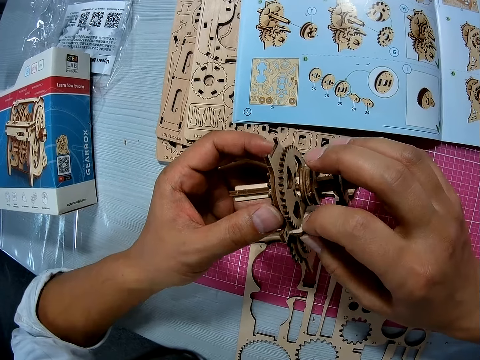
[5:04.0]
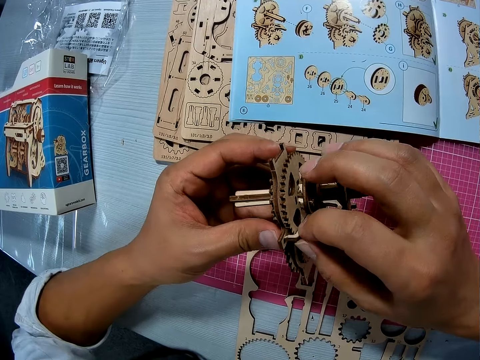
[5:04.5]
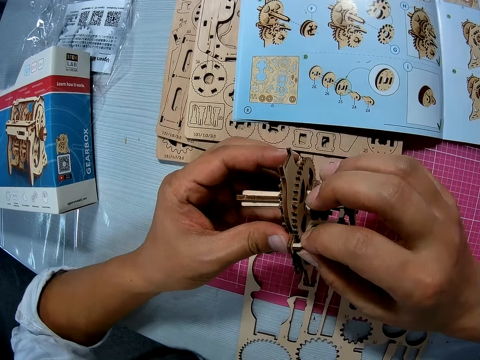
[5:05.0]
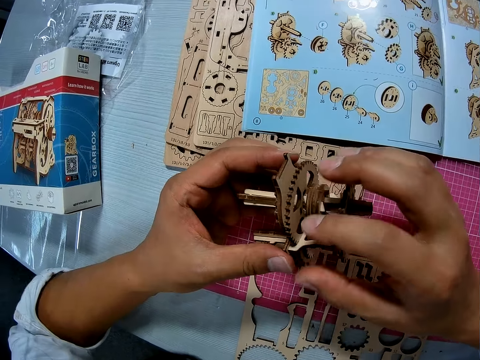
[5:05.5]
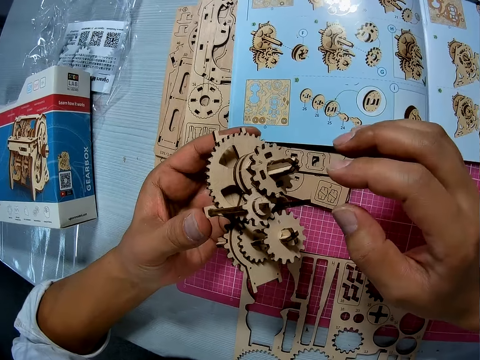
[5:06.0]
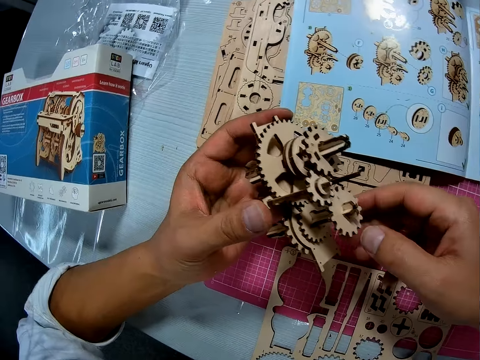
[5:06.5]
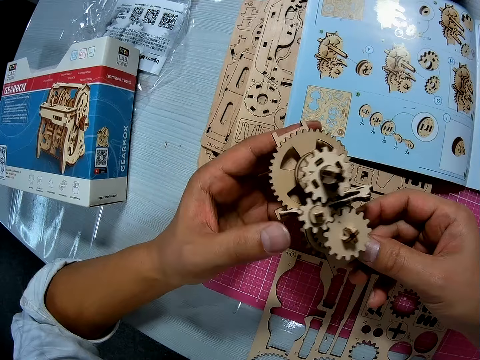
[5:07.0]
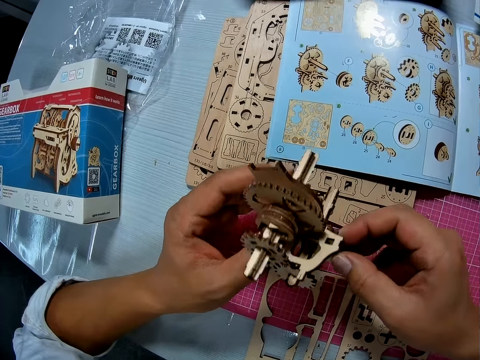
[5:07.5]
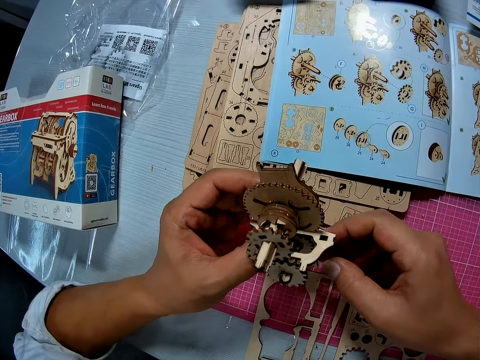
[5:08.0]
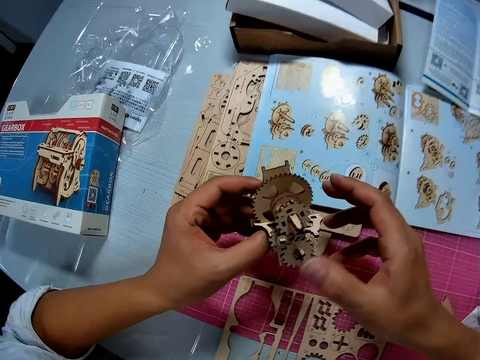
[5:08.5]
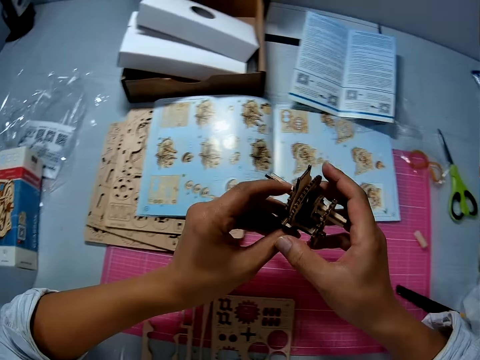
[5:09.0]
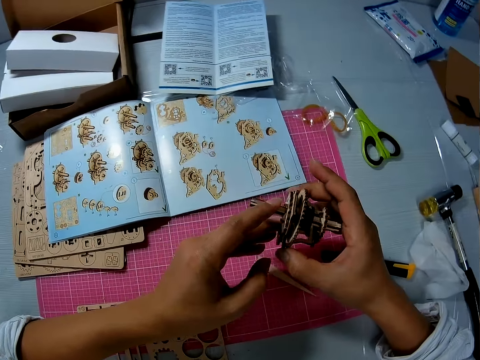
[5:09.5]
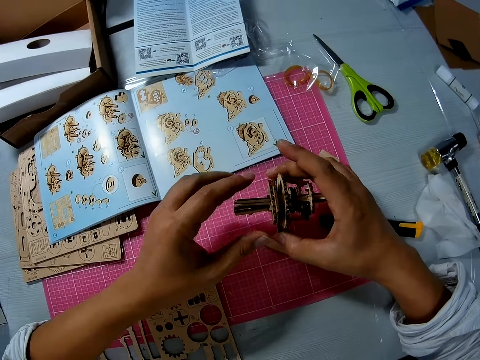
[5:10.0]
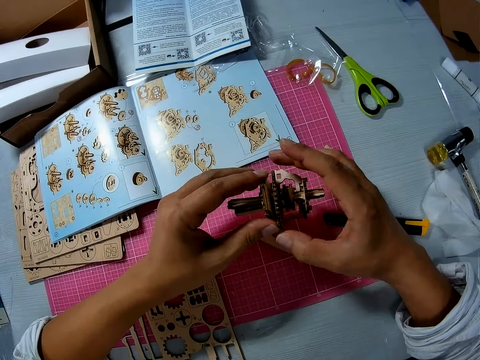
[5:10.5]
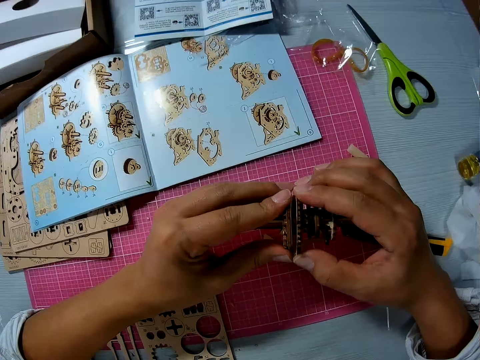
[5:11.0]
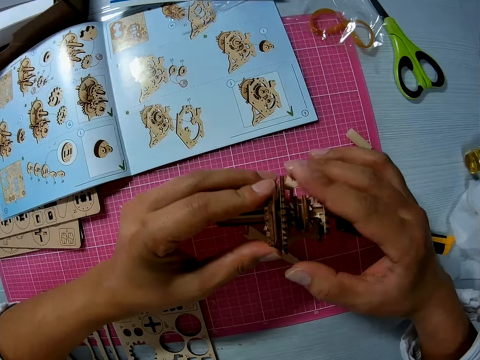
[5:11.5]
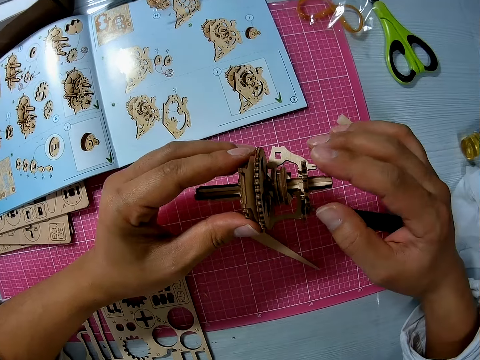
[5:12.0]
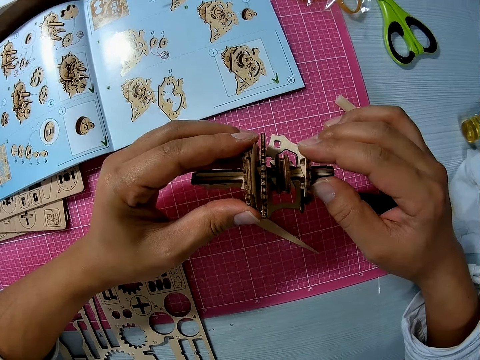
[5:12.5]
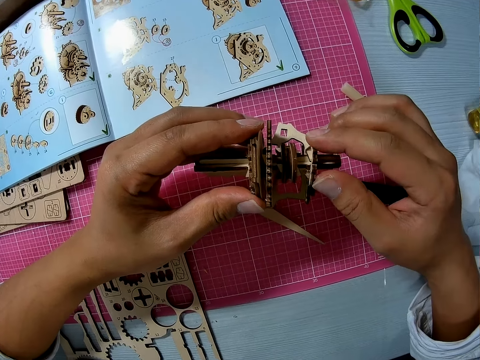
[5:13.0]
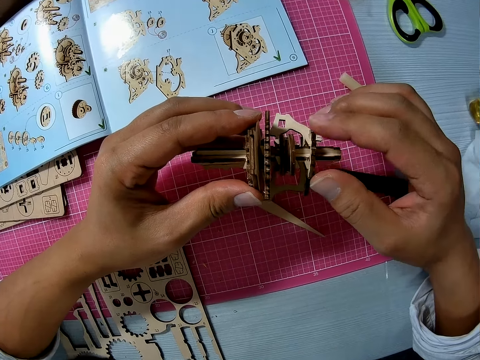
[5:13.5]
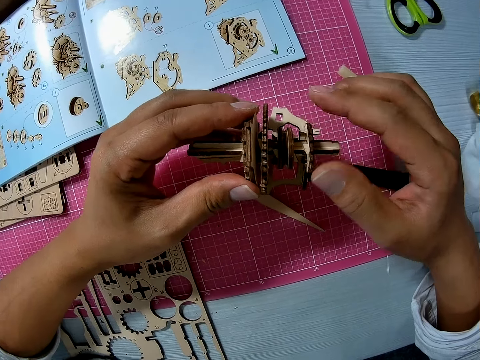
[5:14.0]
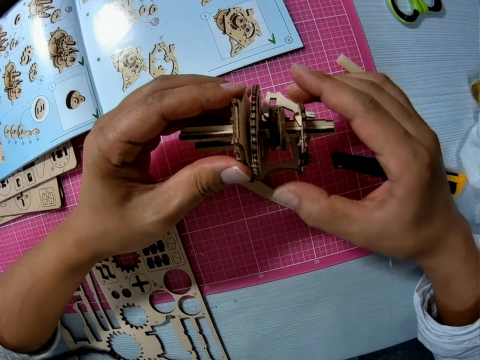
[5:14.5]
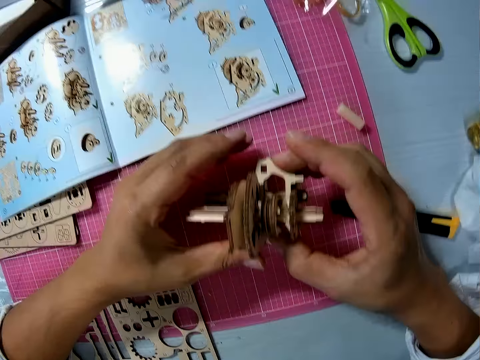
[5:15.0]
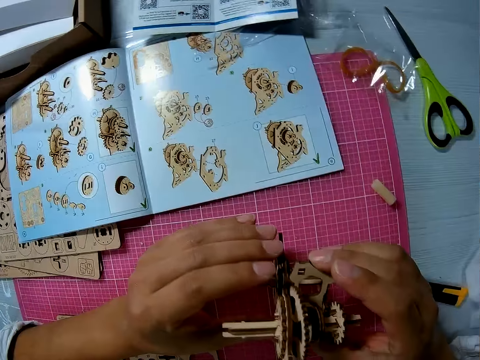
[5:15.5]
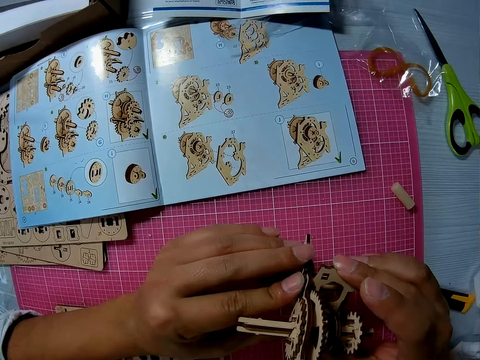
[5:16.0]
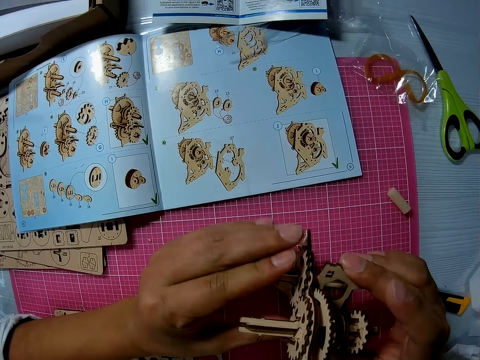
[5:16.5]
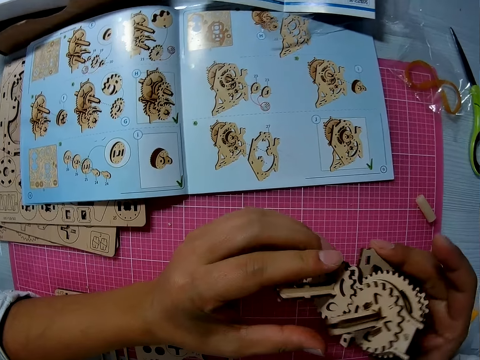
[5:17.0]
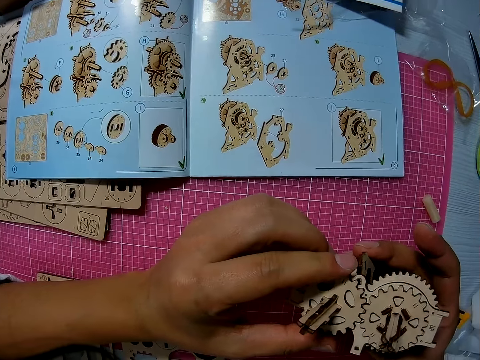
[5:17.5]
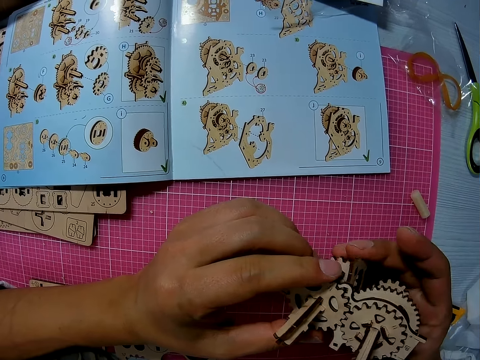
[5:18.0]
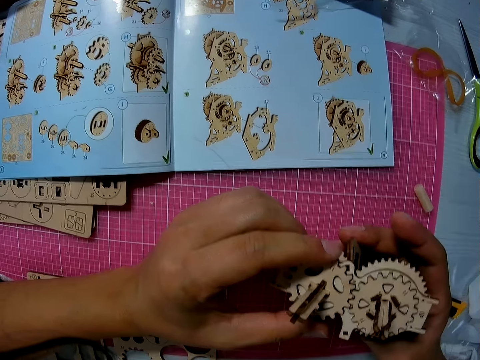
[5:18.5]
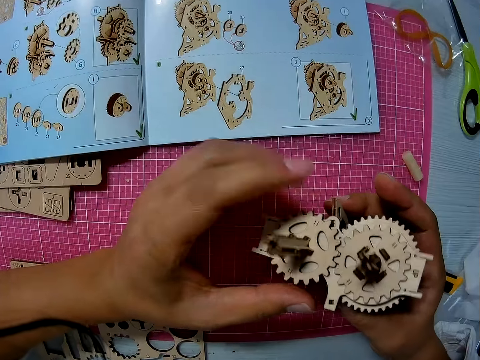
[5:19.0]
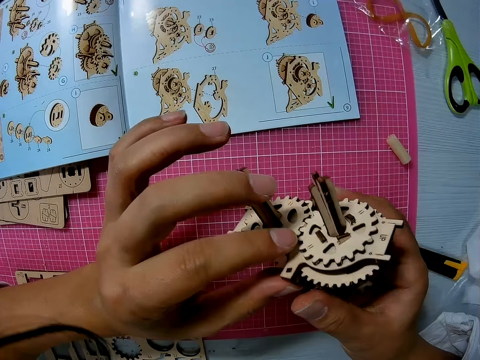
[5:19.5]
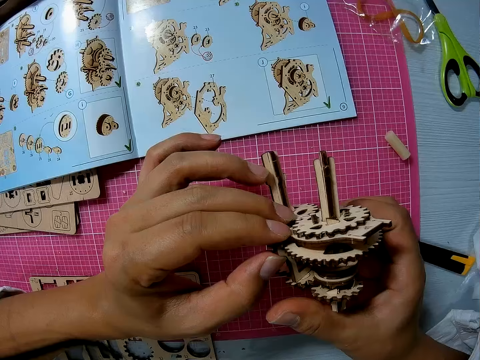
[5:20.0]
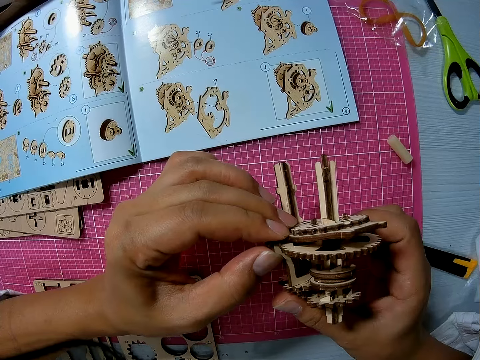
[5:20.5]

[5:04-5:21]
The camera wearer places the gearbox on a table. They rotate the gearbox. They touch the stem gearbox.

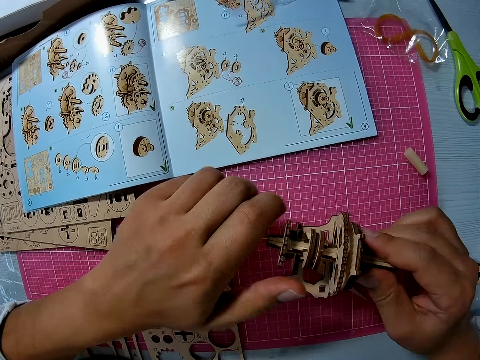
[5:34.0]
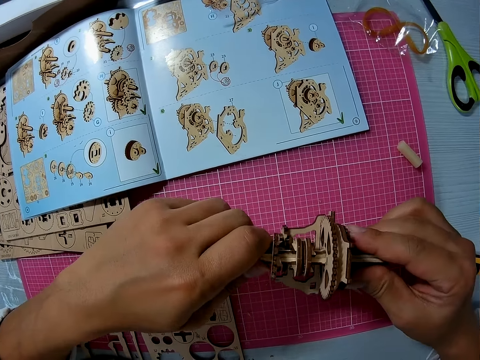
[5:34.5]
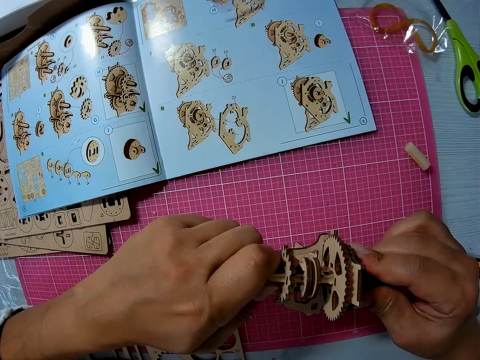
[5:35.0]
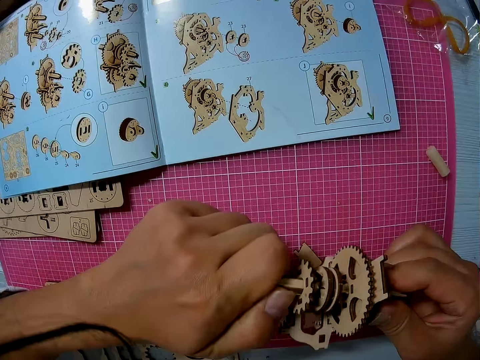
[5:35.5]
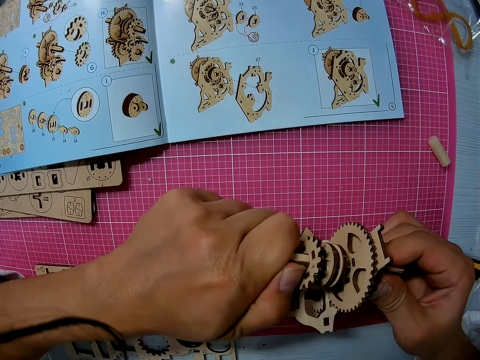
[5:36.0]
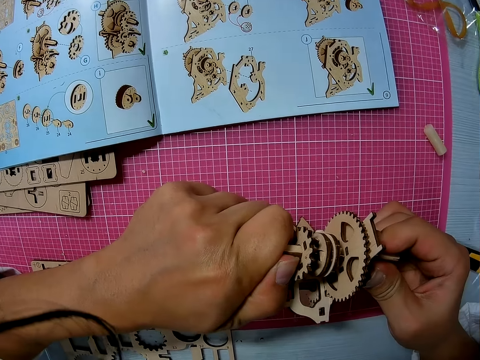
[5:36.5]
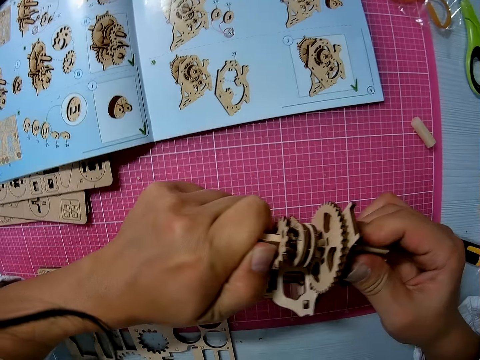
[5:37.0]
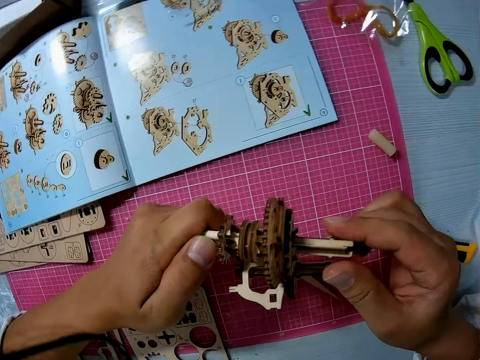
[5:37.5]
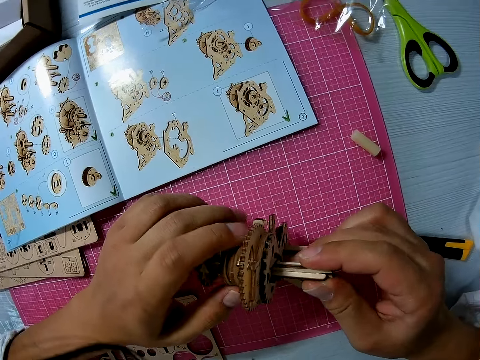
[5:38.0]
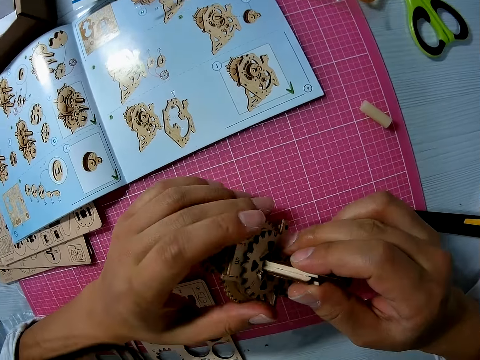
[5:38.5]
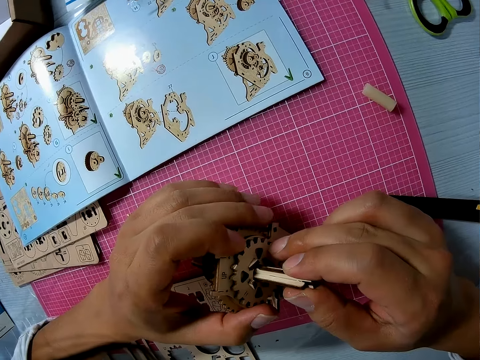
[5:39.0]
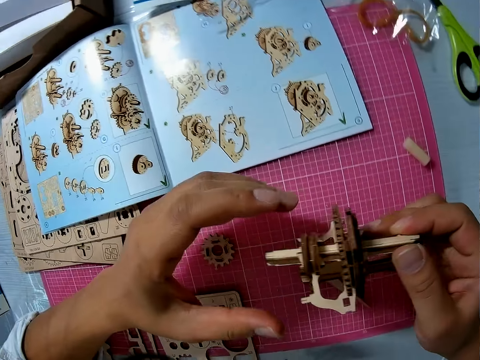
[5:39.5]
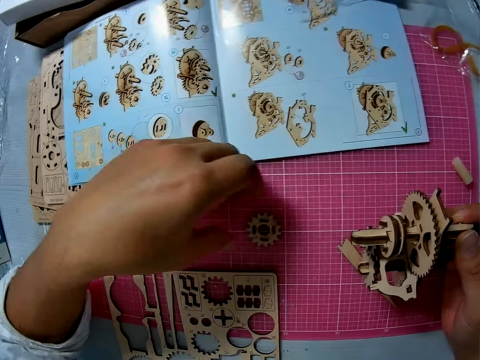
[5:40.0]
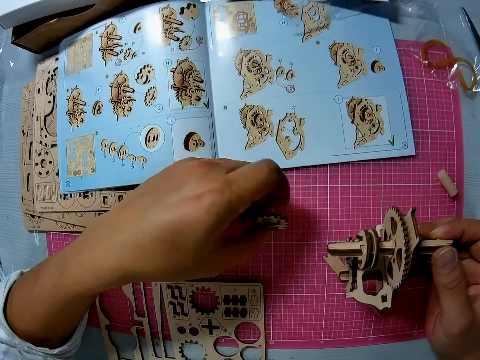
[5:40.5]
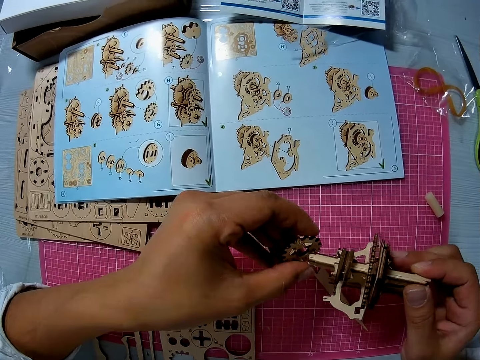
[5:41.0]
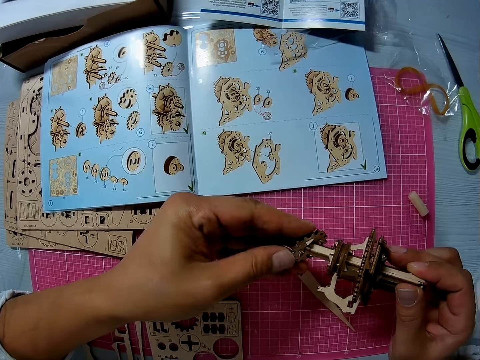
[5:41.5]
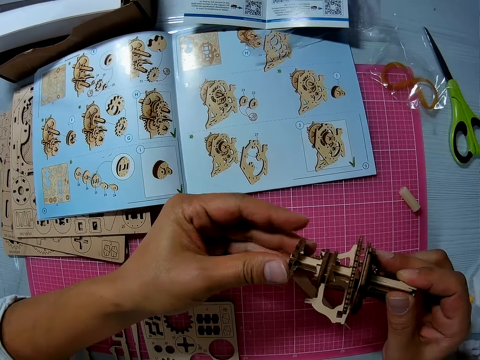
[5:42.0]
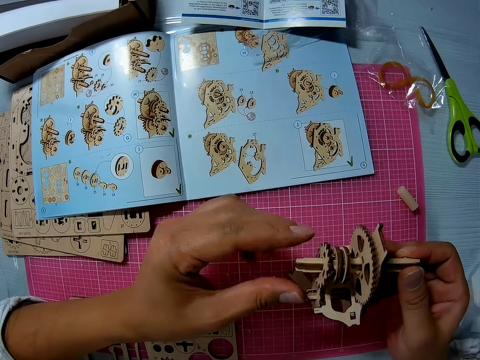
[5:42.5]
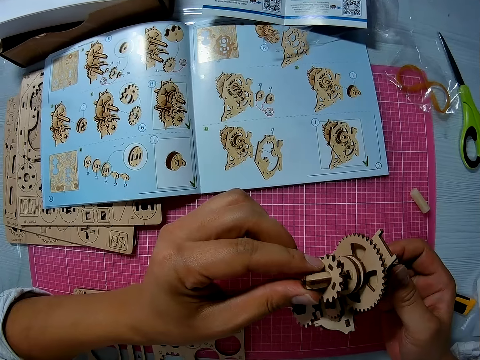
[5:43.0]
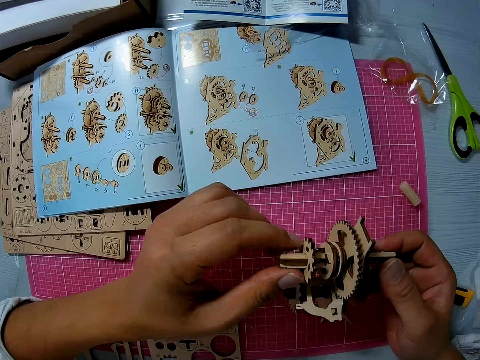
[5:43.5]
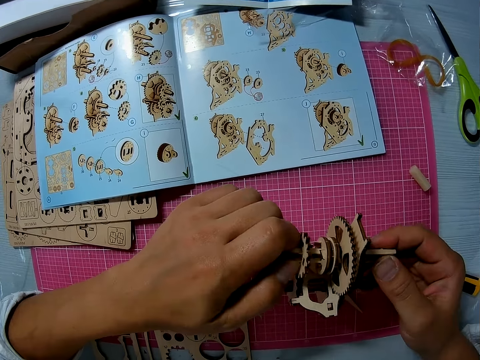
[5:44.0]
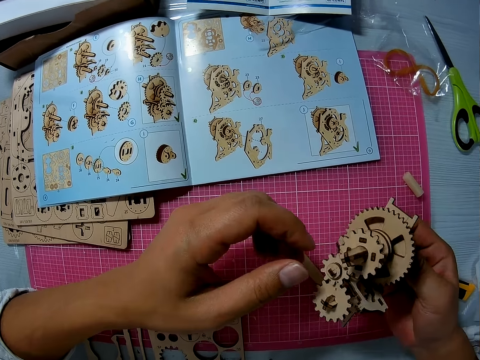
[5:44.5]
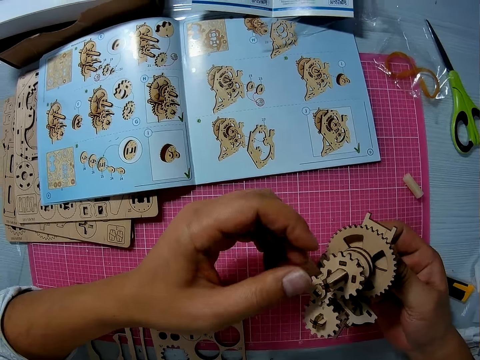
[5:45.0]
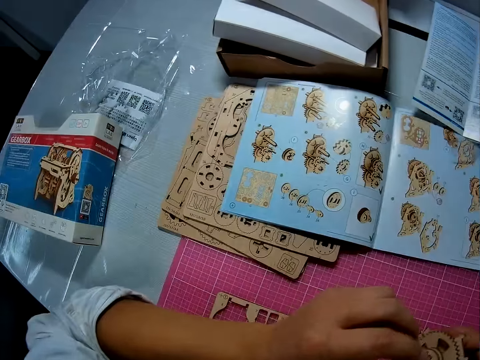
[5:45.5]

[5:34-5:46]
The camera wearer holds the gearbox from both ends. He picks up a paper gear from the table with his left hand. He fixes the paper gear to the gear assembly with both hands. He holds the gearbox from both ends.
